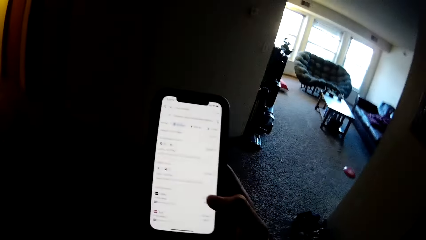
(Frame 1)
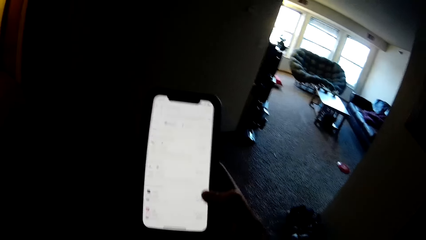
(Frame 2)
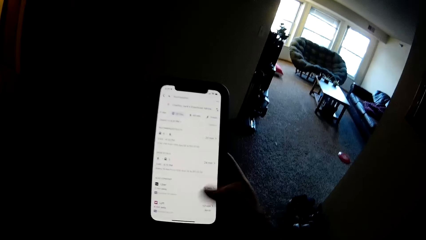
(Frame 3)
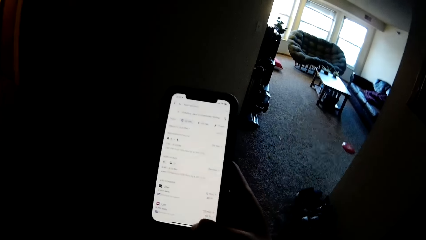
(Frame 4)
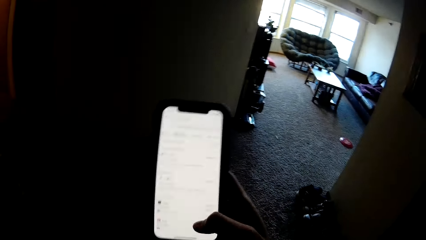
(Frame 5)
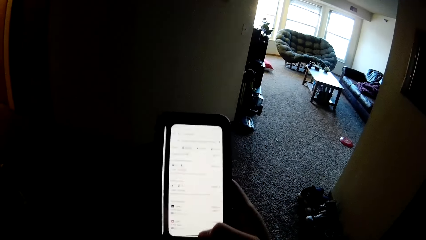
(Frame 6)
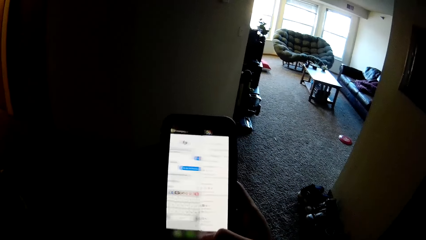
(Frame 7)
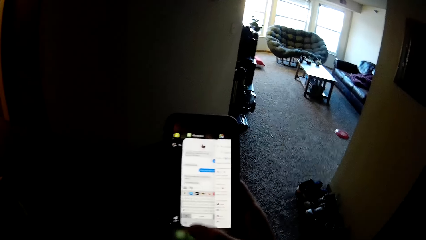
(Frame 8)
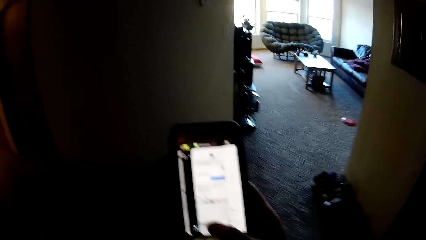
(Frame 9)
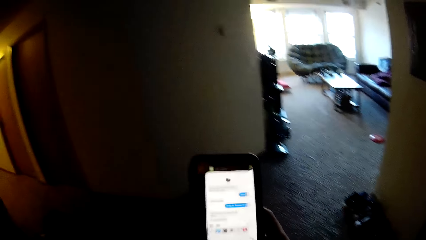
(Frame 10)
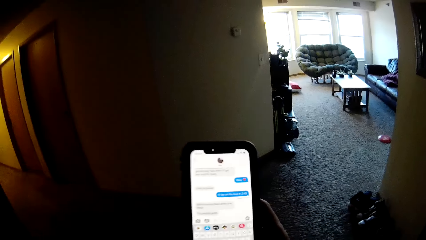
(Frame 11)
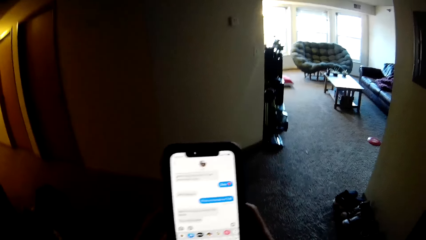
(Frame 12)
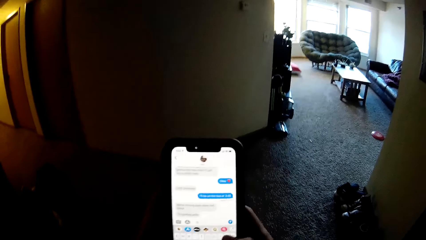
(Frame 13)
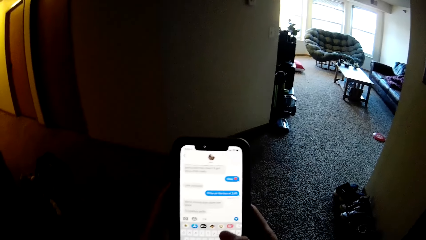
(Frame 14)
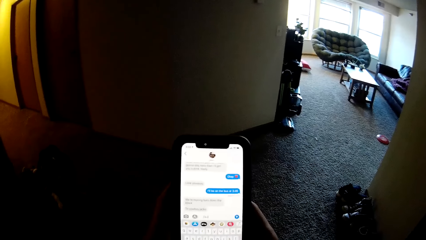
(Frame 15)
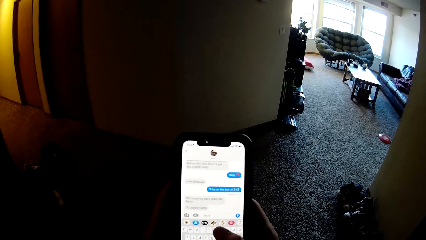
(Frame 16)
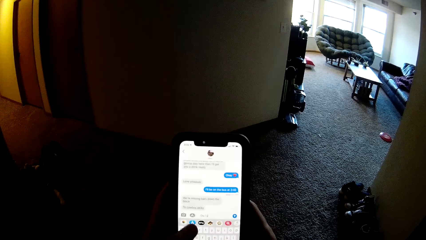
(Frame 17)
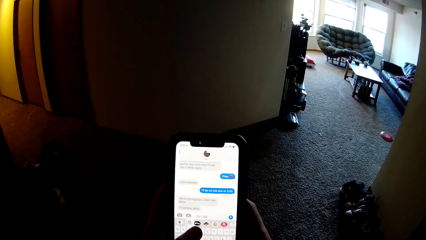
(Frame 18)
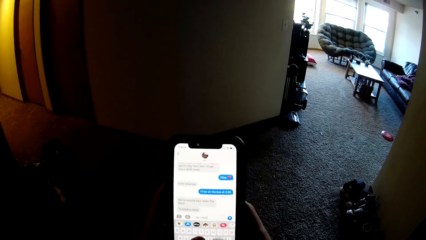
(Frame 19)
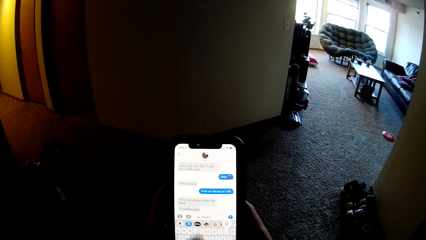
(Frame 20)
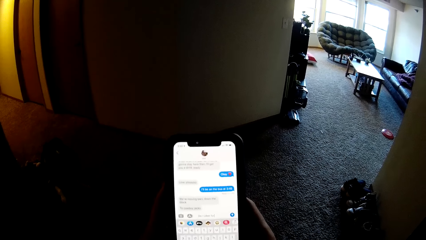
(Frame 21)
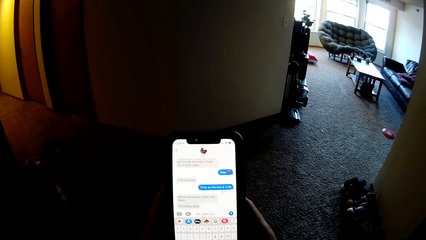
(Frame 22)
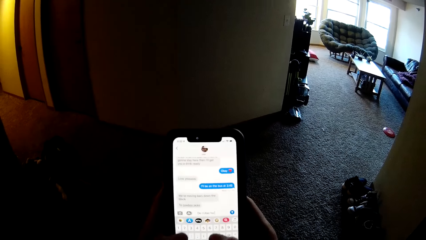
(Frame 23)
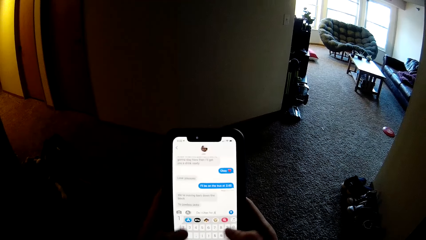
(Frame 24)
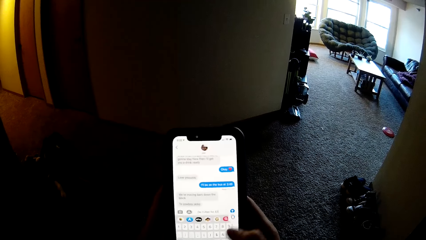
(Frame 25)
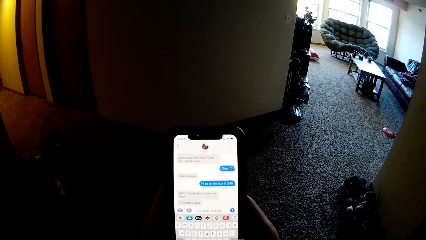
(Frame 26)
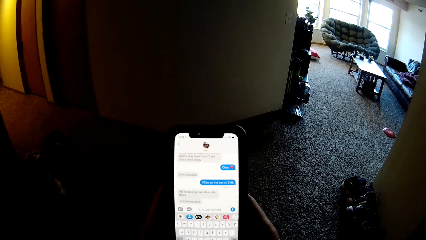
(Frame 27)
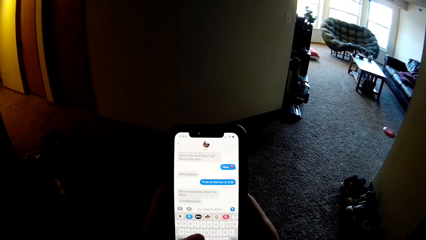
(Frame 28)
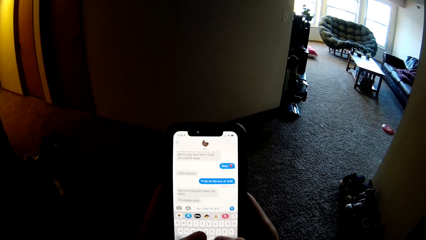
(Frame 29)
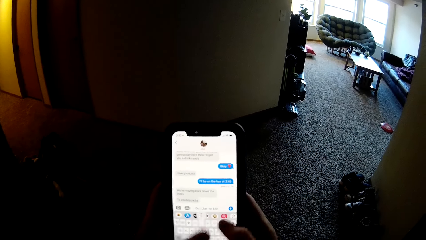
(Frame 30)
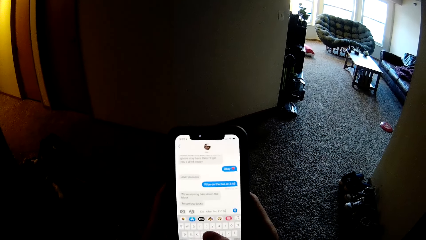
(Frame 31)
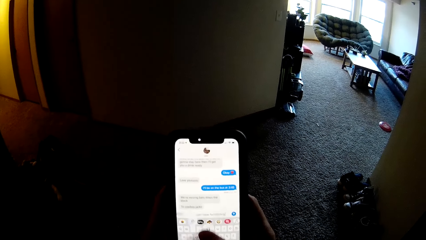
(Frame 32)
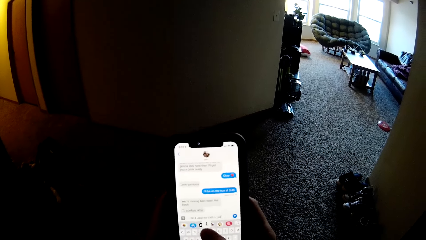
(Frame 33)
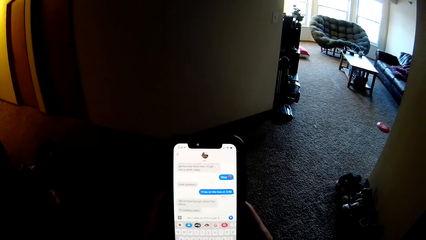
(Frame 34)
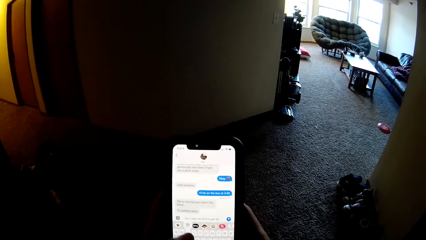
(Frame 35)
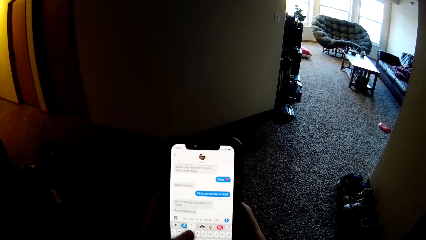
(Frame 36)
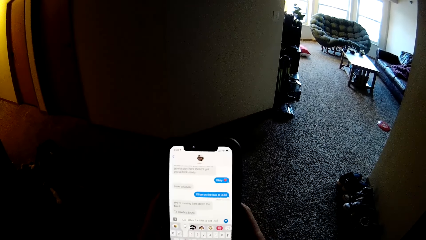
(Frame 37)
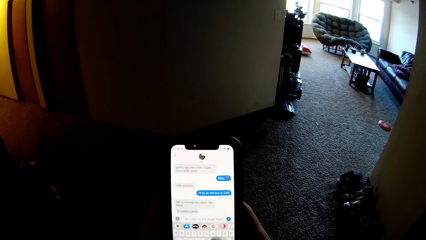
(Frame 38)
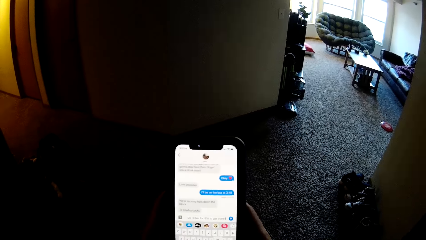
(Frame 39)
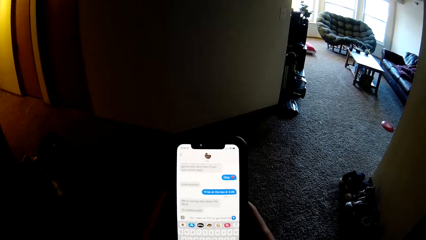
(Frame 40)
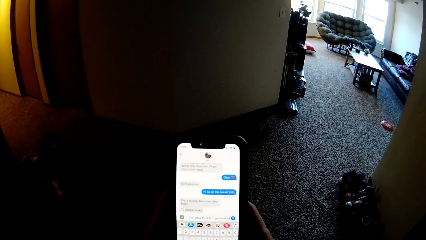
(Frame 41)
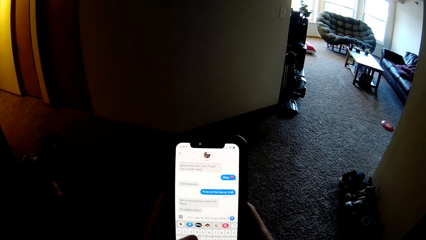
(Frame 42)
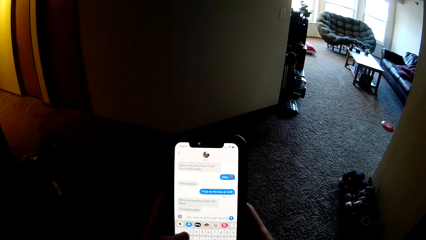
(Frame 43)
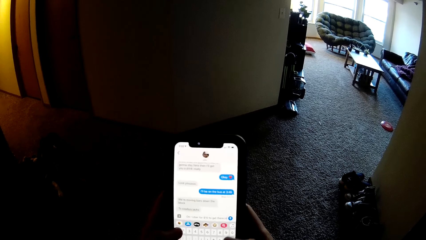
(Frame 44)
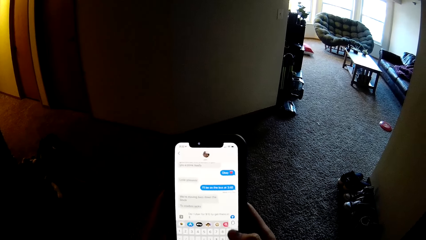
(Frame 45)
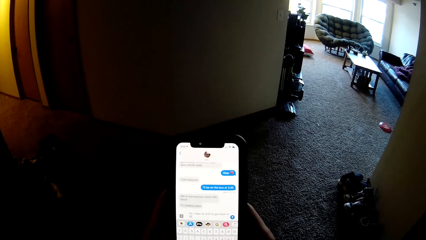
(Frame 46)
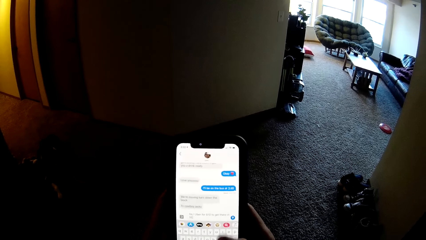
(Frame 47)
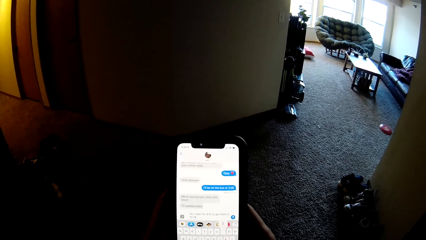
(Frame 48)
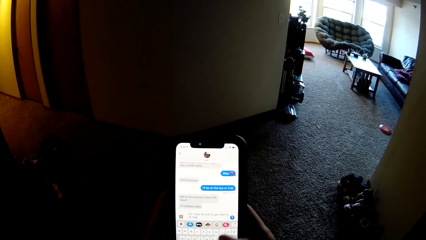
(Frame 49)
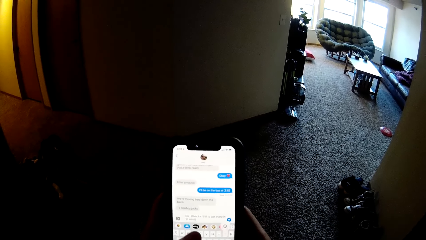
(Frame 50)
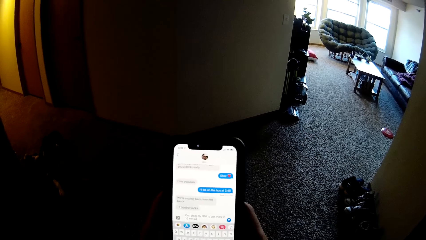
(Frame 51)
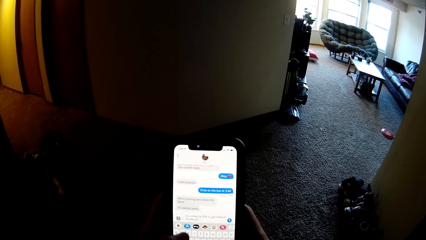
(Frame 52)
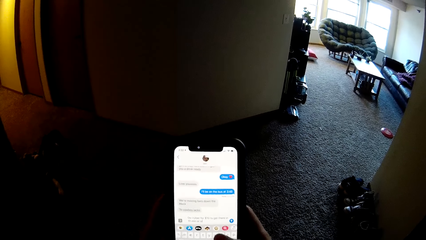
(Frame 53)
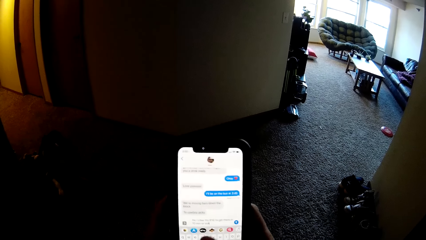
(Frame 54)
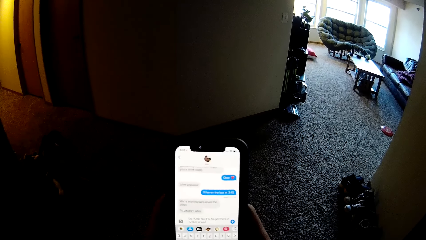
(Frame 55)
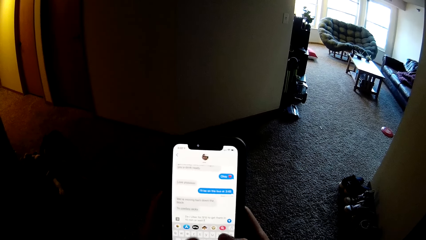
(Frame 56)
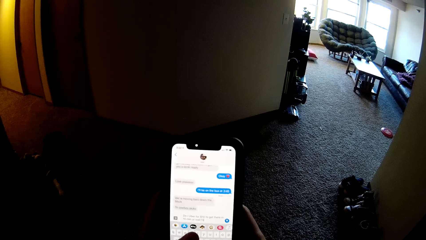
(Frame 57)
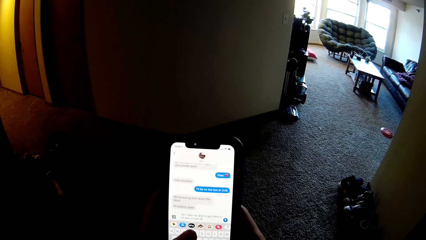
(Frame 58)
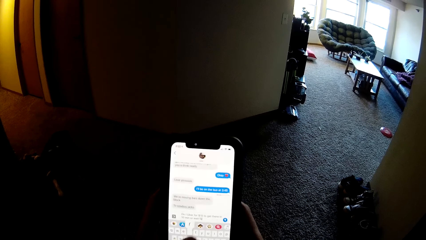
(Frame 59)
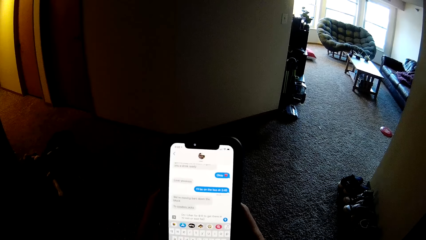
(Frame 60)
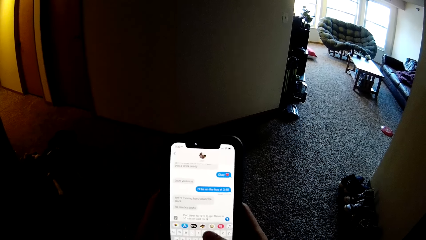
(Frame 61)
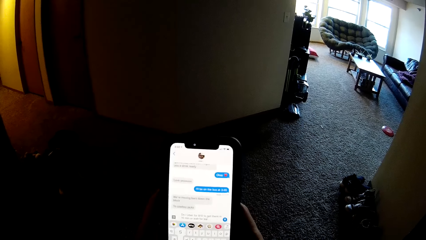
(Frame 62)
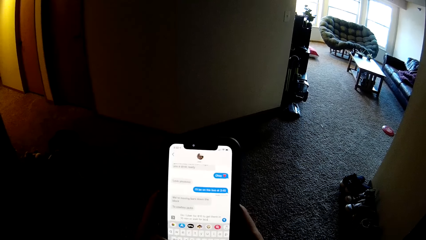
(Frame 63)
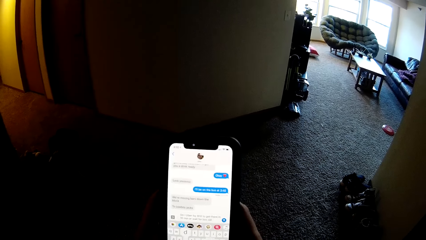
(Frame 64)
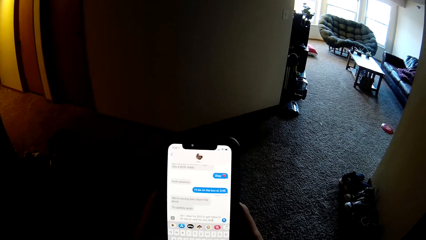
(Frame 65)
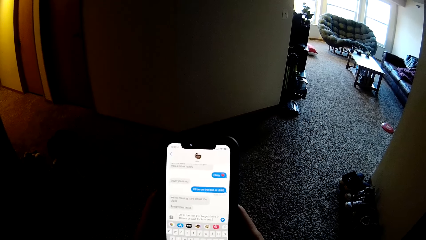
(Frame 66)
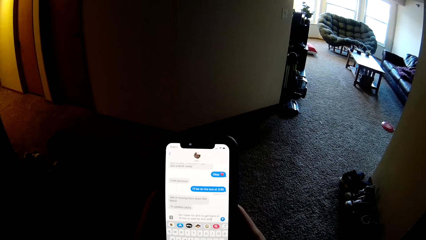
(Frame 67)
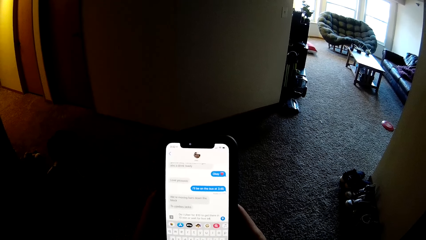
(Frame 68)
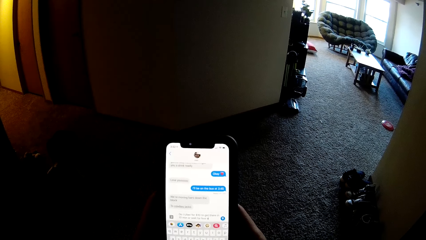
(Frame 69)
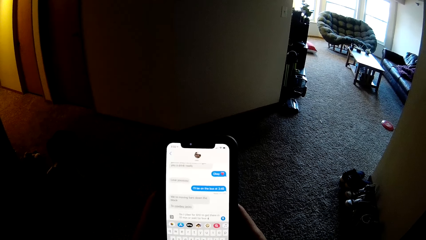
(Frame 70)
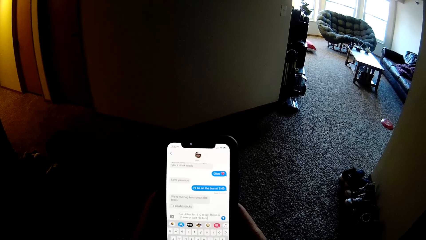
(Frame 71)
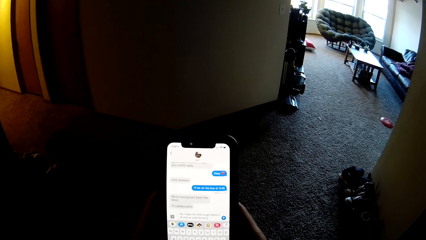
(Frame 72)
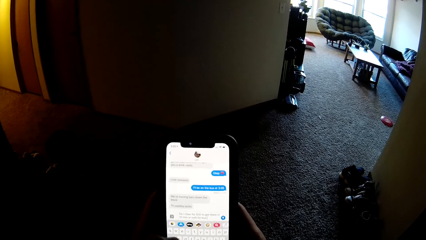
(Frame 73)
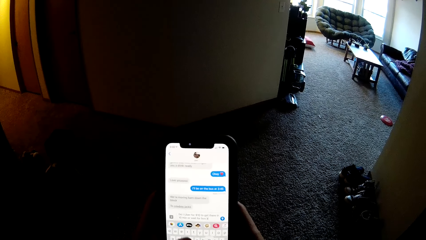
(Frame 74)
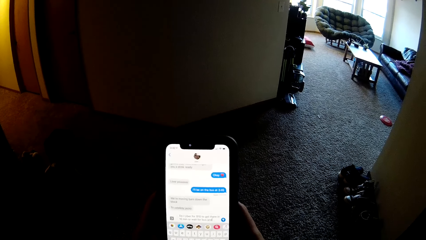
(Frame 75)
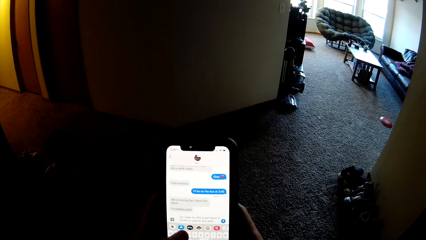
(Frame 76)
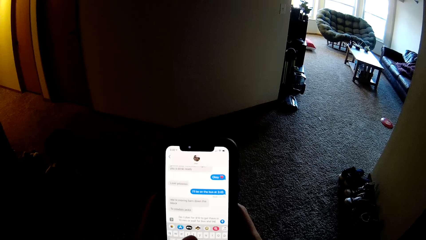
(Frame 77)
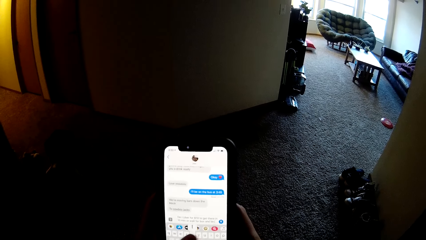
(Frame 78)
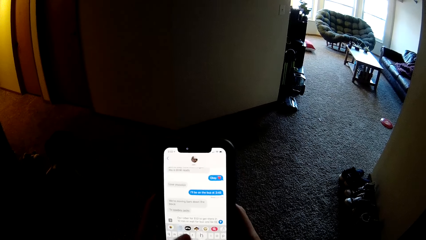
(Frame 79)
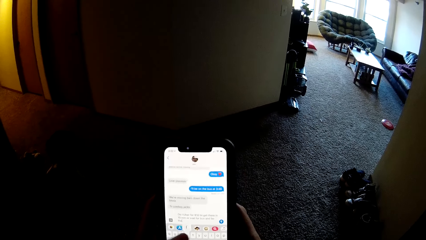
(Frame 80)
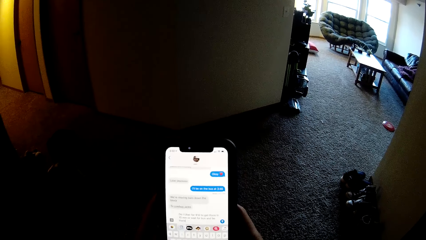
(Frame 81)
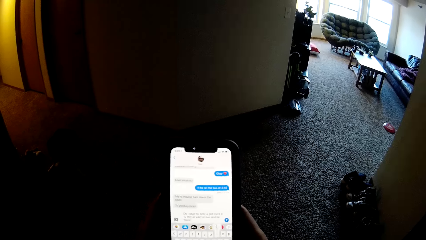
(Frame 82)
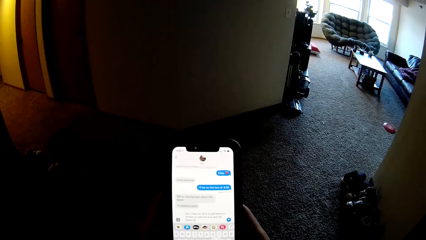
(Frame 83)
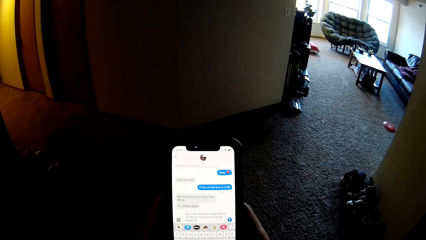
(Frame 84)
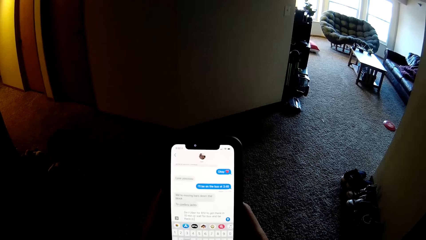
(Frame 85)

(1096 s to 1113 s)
The camera wearer holds the phone. They type on the phone.
